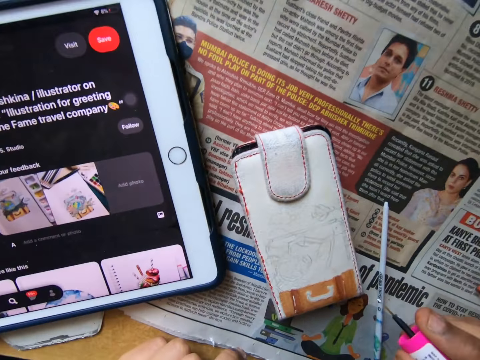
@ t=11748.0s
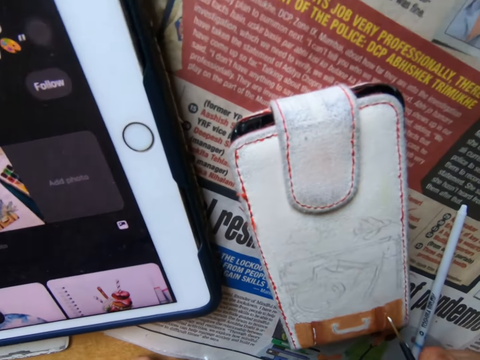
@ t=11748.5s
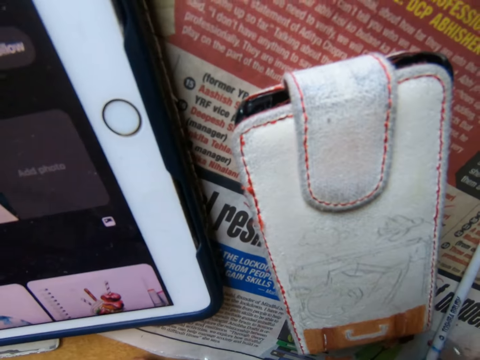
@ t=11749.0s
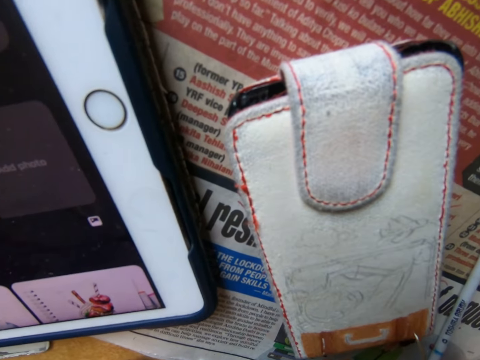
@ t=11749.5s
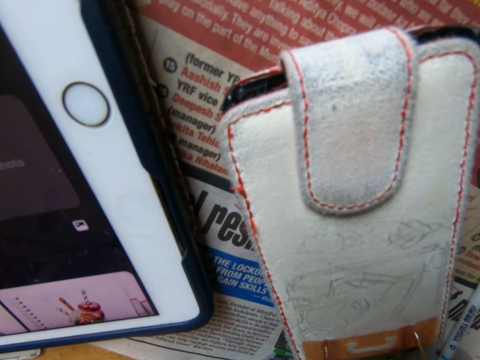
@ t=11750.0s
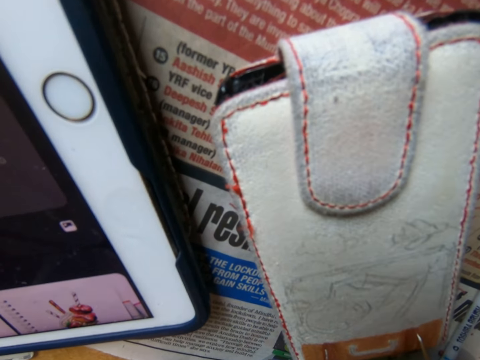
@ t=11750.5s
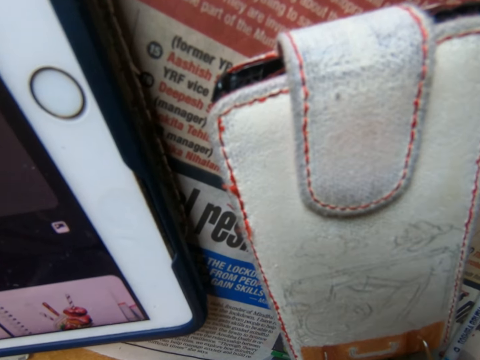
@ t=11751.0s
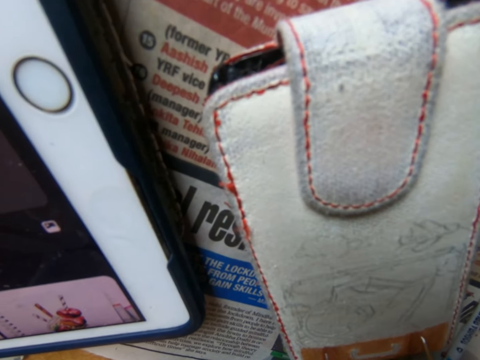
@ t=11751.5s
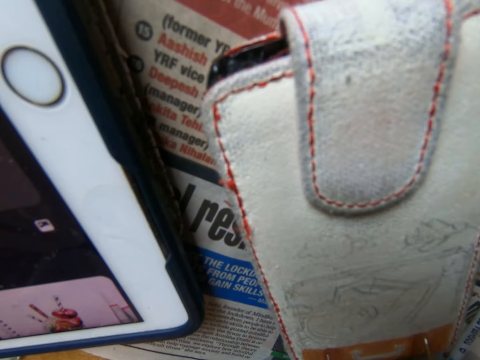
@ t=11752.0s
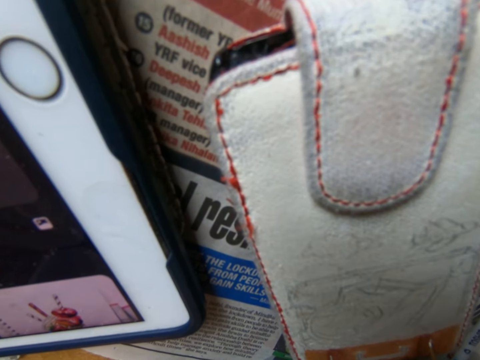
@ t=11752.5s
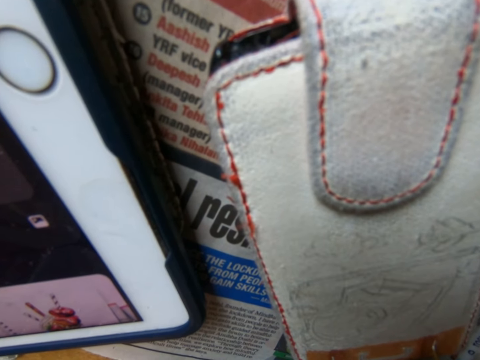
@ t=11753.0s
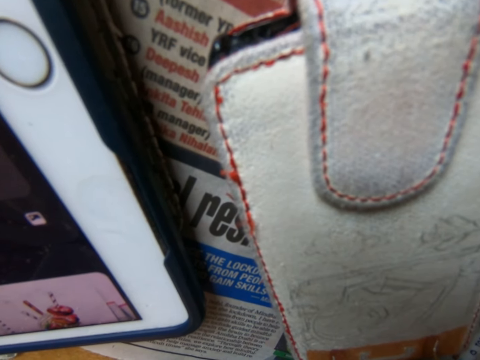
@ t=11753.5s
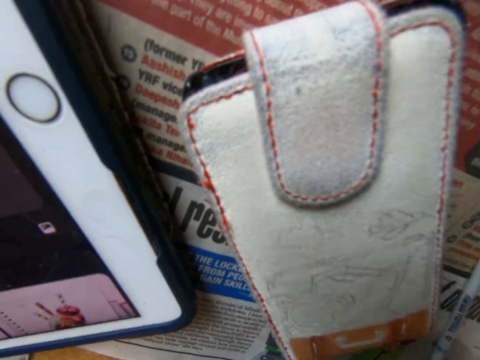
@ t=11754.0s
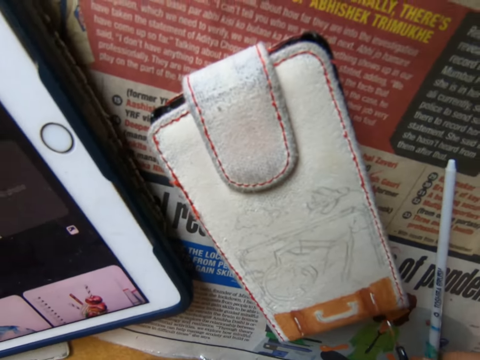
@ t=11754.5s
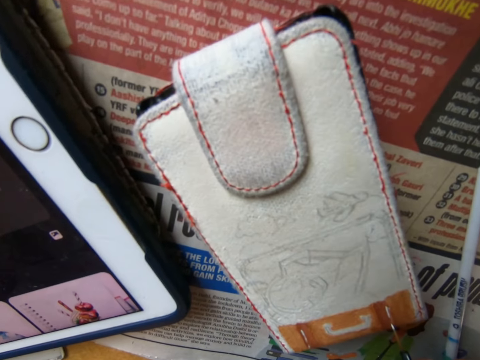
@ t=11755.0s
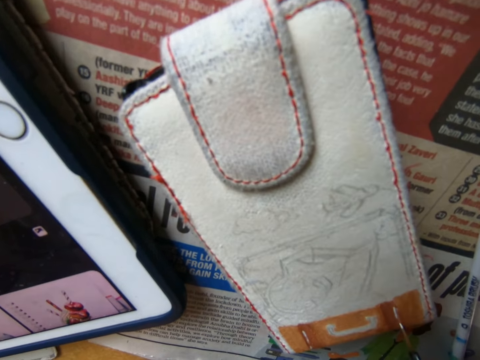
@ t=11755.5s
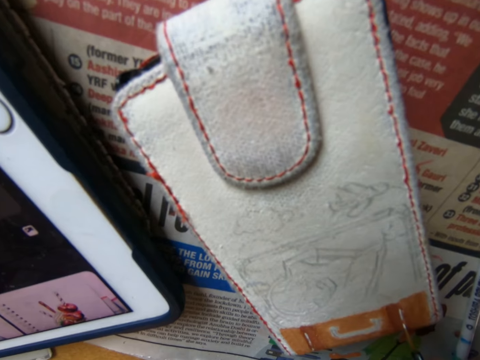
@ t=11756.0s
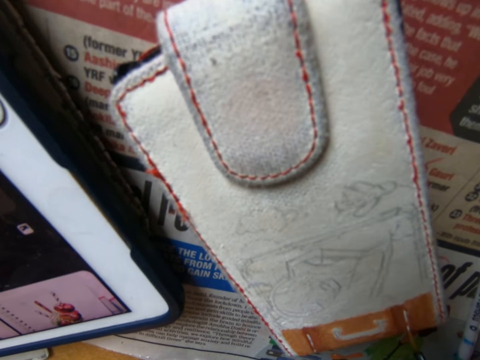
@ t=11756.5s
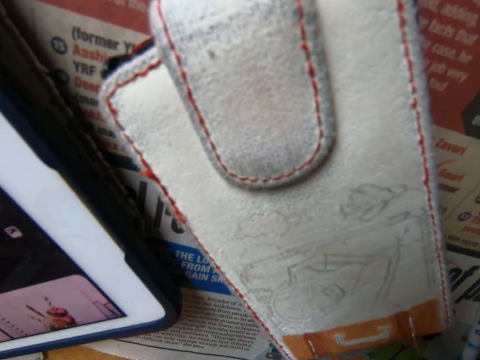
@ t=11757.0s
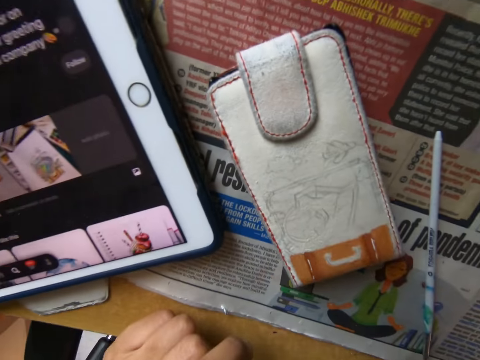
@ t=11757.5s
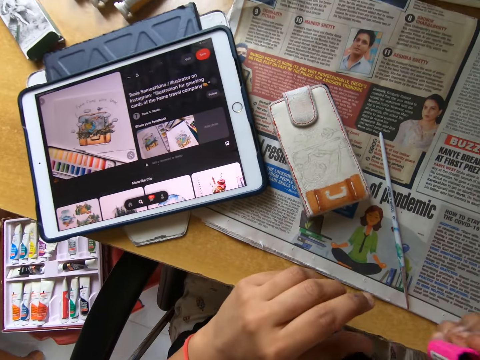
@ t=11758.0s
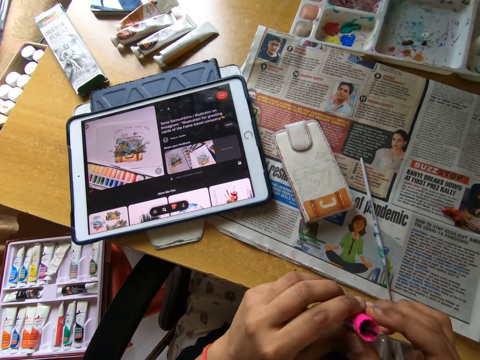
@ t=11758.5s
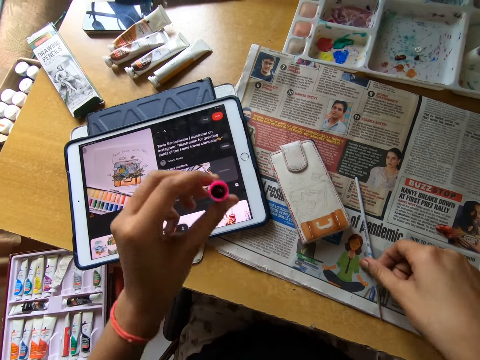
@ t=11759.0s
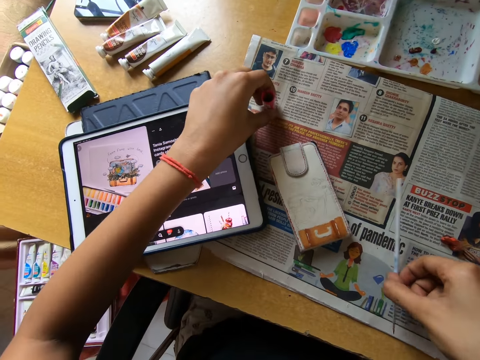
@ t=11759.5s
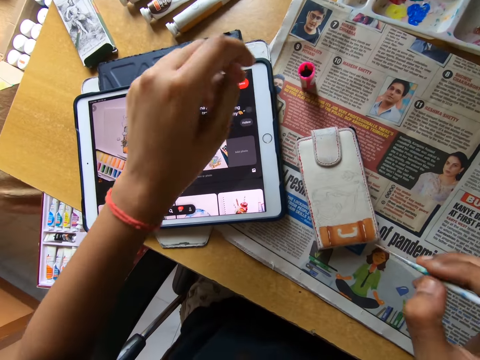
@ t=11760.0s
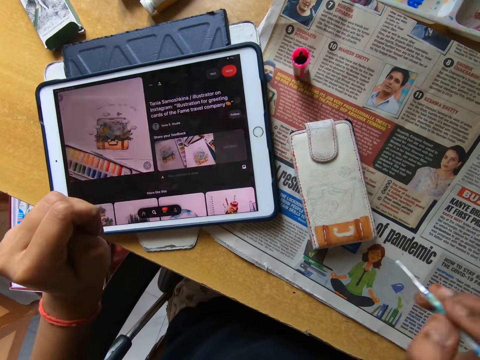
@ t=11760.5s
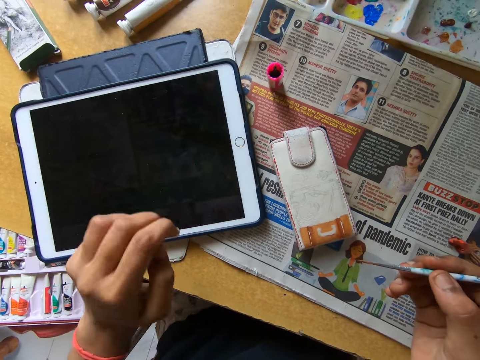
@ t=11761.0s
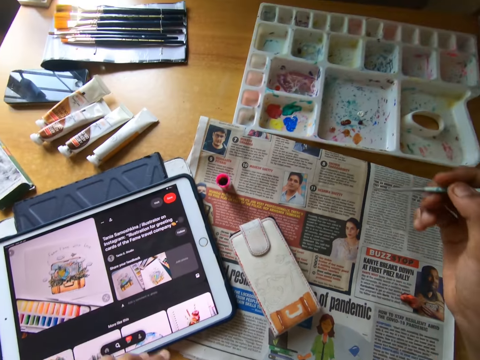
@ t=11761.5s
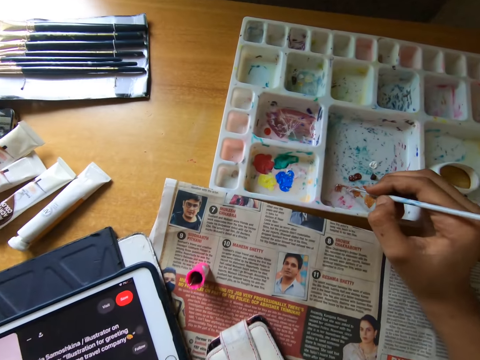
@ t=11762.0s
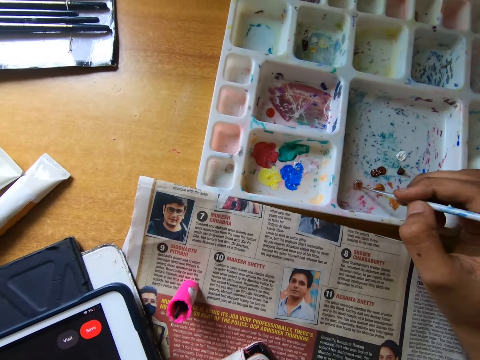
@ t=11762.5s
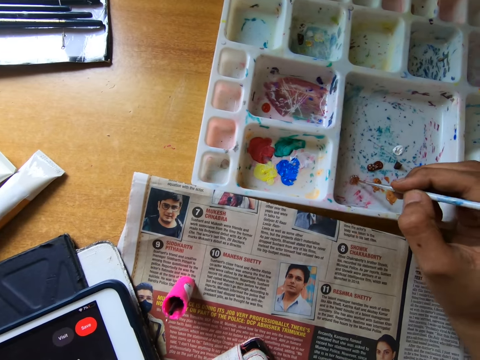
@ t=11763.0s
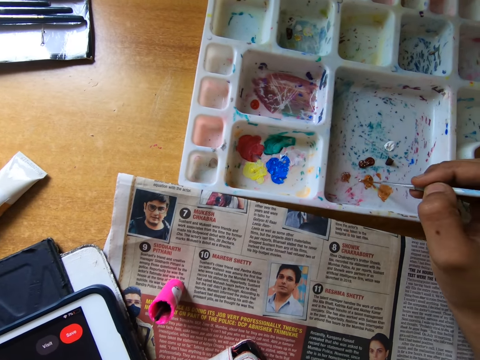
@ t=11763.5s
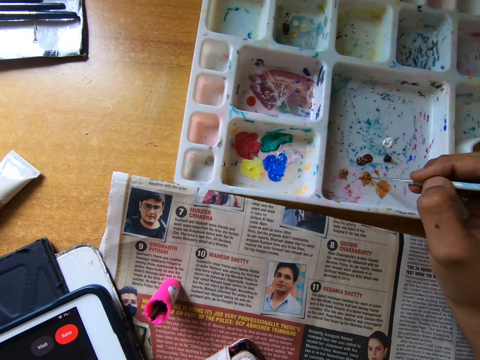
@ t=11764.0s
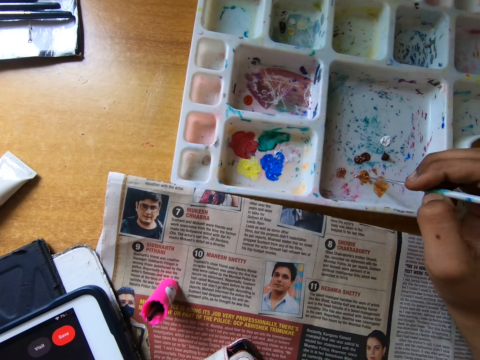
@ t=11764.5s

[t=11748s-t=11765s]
The camera wearer paints on the phone pouch on a table with the smaller brush or nail polish in his right hand. He looks around. He paints something with a paintbrush. He looks around. He passes the smaller paintbrush from his right hand to his left hand. He picks up the nail polish with the other hand. He picks up the paintbrush from the table with his right hand. He drops the smaller paintbrush in his left hand on the table. He taps the screen of a tablet on the table with his left hand. He scoops paint from a palette on the table with the paintbrush in his right hand.

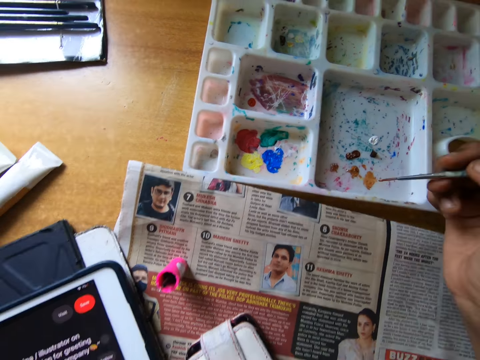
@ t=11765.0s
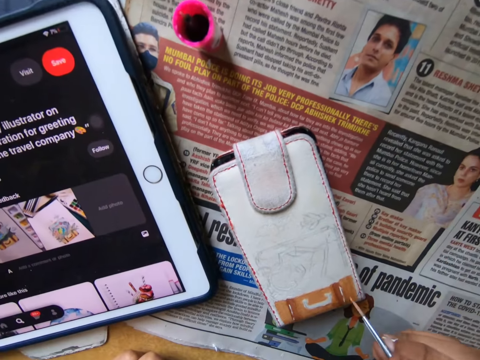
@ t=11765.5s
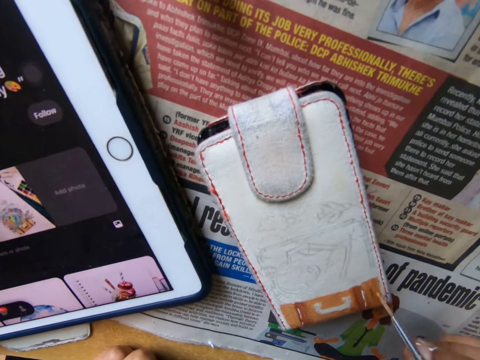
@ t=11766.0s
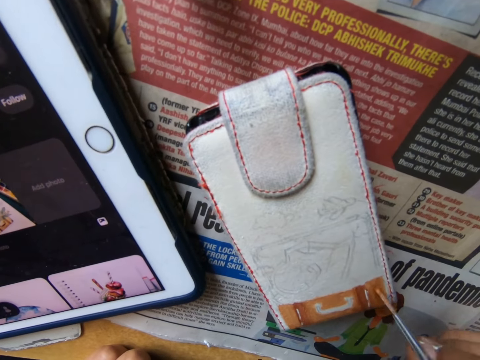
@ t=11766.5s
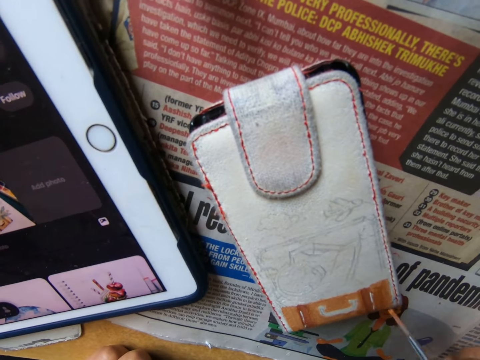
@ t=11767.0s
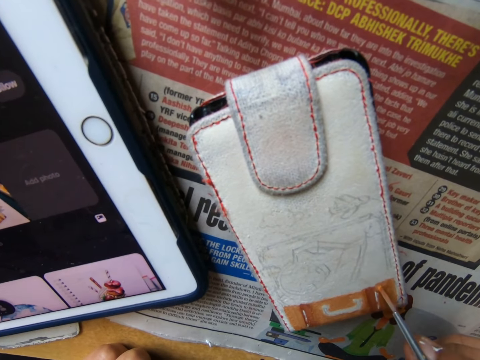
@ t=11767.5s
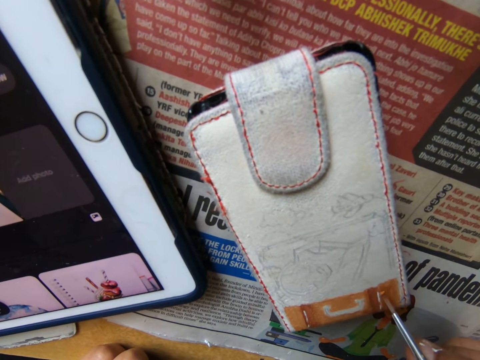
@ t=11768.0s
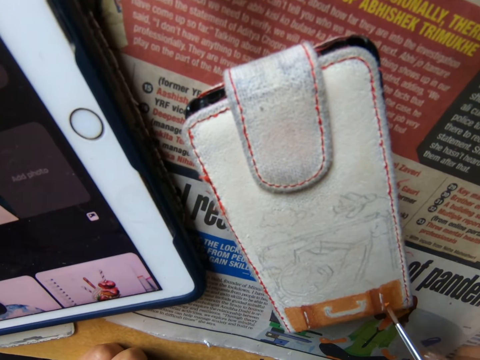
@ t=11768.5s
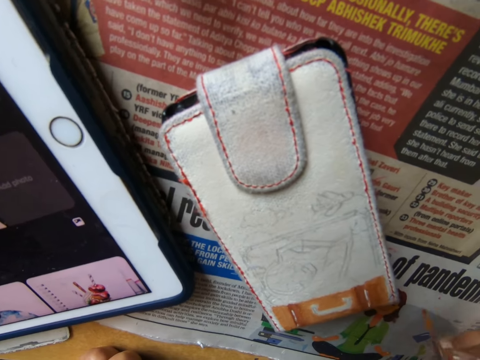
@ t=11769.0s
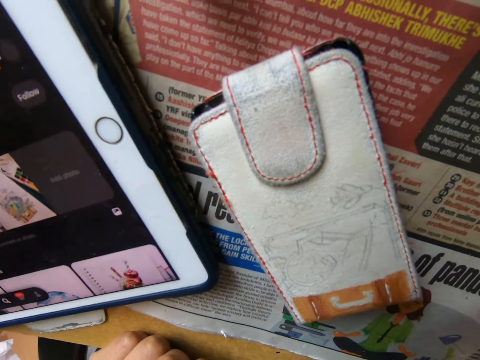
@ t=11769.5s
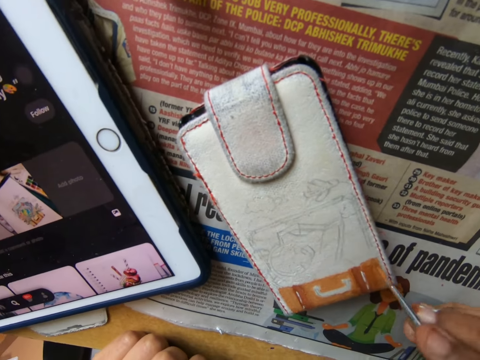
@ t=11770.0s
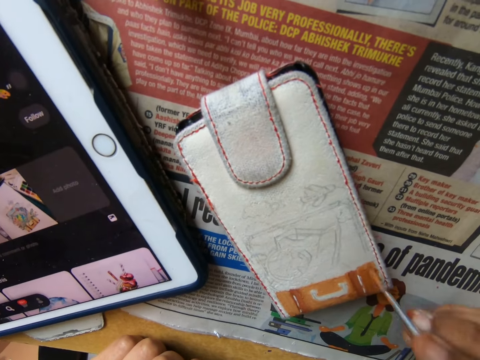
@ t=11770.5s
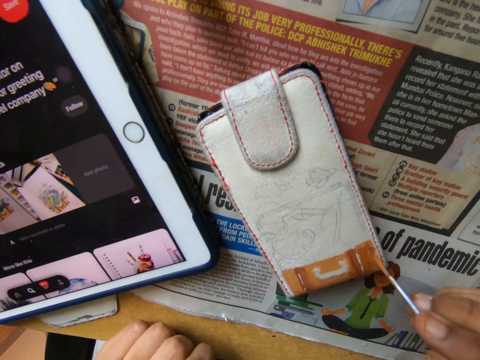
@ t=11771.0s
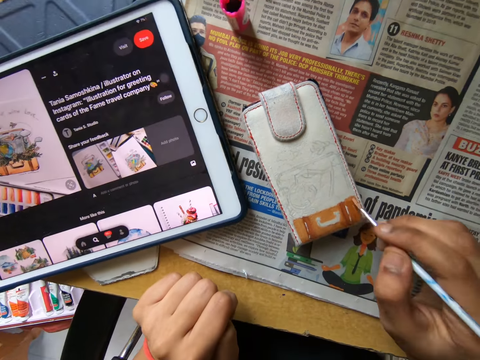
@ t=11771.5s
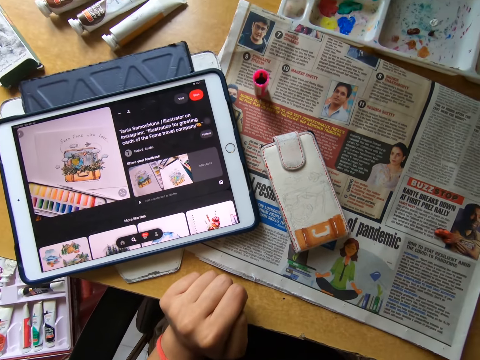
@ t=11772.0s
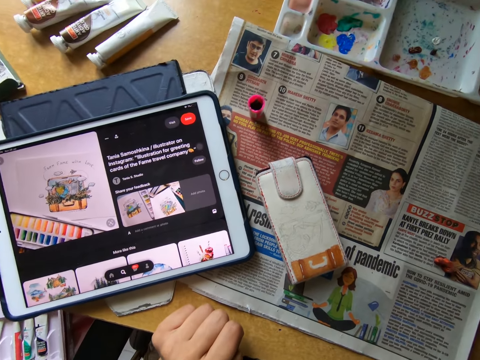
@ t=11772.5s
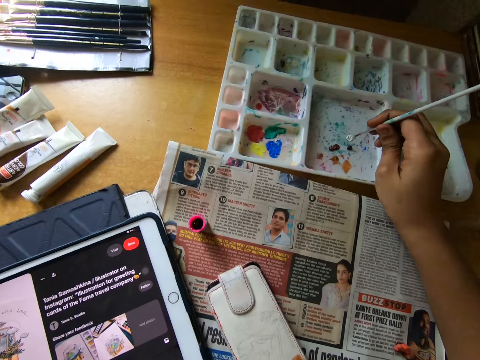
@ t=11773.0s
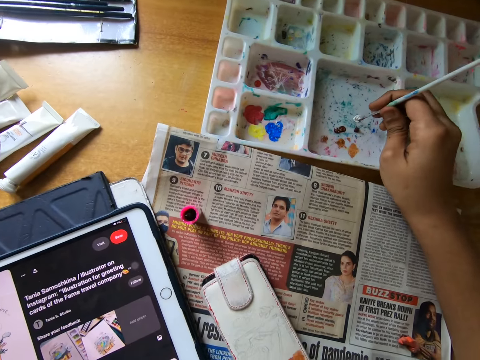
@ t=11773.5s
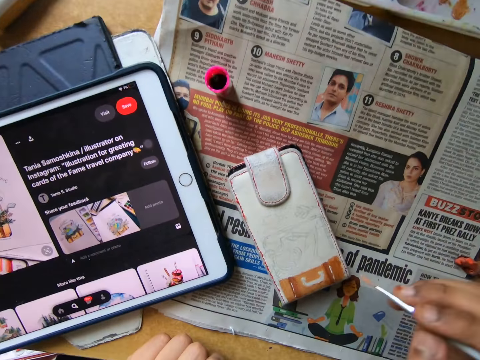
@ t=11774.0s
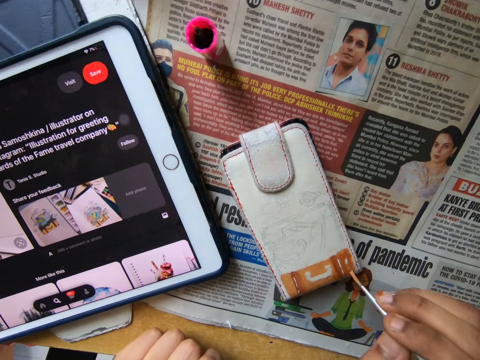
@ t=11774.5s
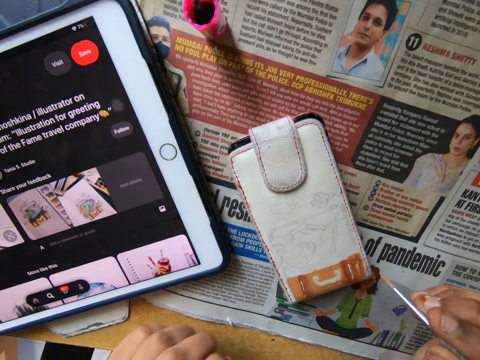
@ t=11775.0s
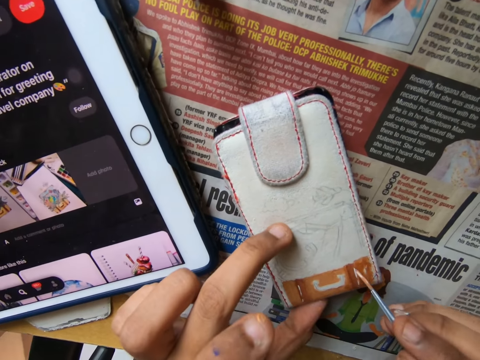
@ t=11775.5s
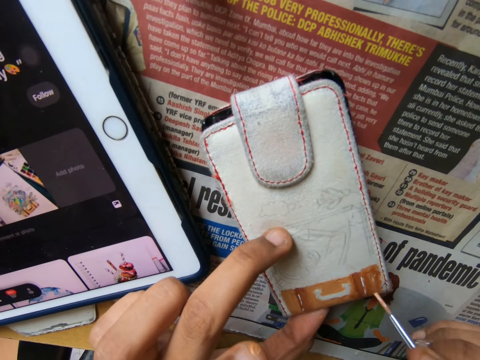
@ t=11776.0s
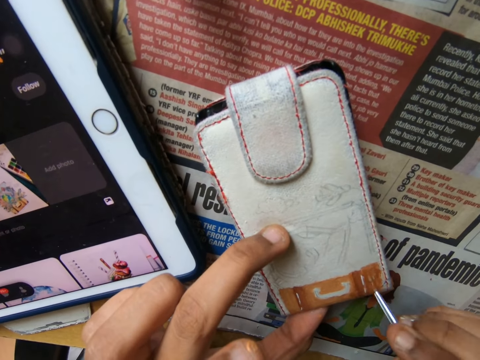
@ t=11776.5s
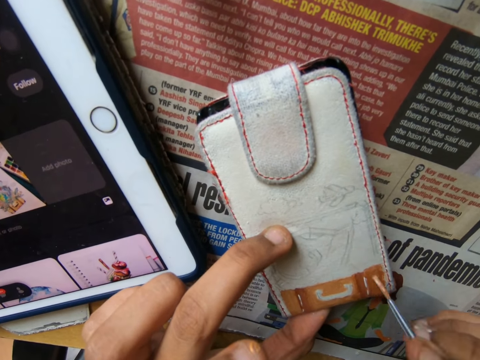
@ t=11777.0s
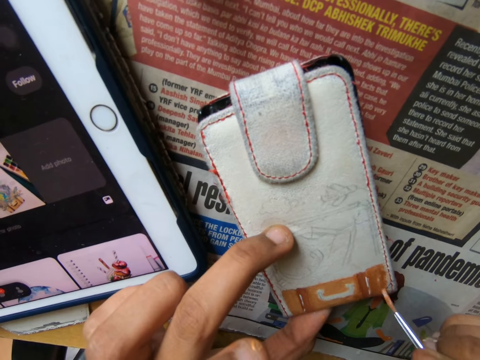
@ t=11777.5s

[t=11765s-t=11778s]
The camera wearer paints on the phone pouch on a table with the paintbrush in his right hand. He looks around. He paints something with the paintbrush. He looks around. He scoops paint from a pallet on the table with the paintbrush in his right hand. He paints on the phone pouch on the table with the paintbrush in his right hand. He holds something on the table. He paints something with the paintbrush.
